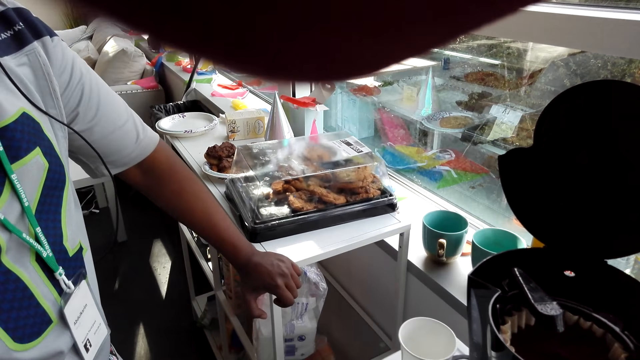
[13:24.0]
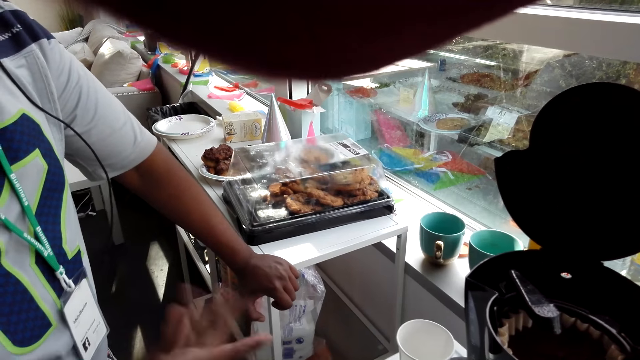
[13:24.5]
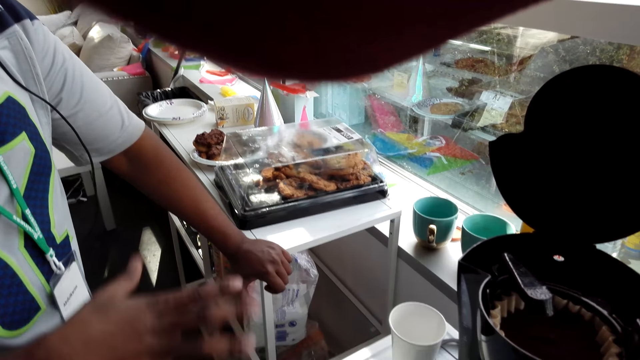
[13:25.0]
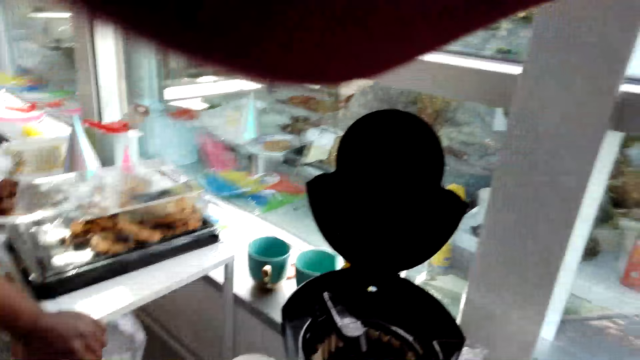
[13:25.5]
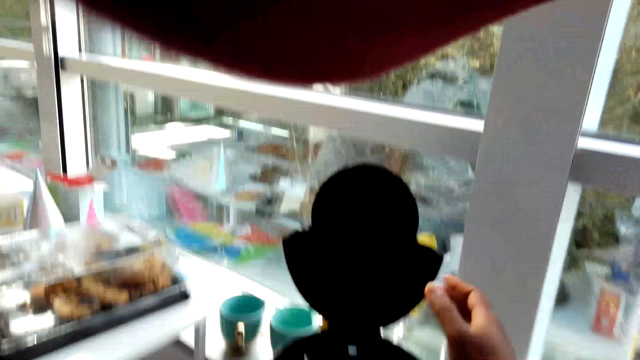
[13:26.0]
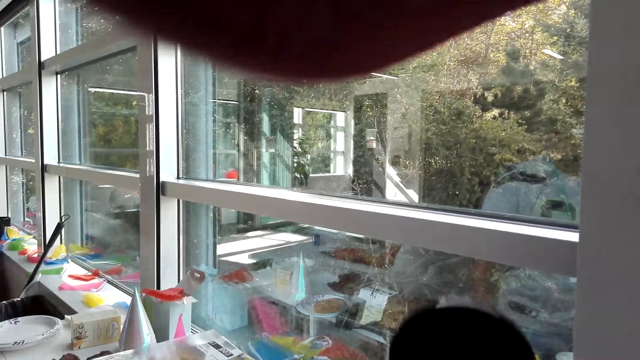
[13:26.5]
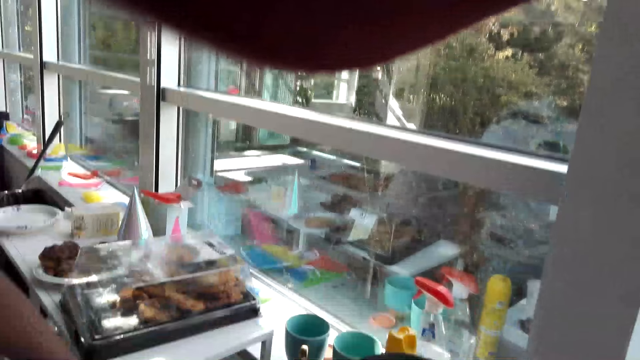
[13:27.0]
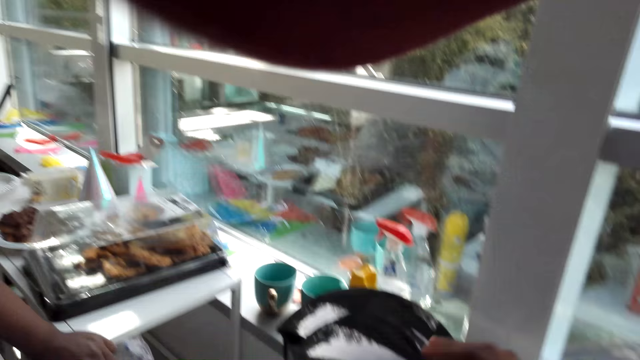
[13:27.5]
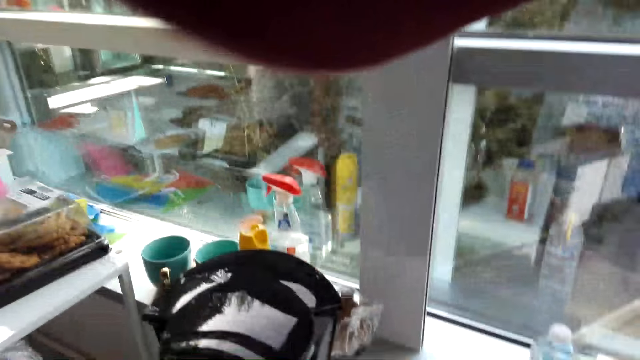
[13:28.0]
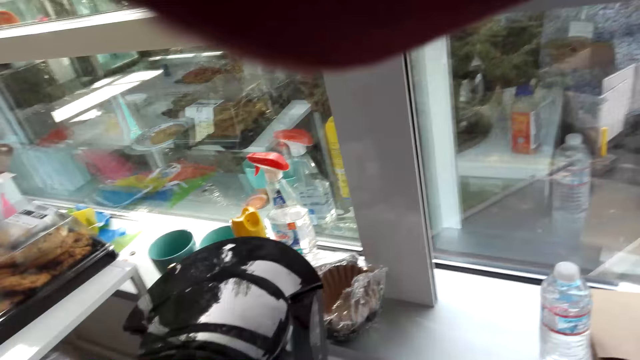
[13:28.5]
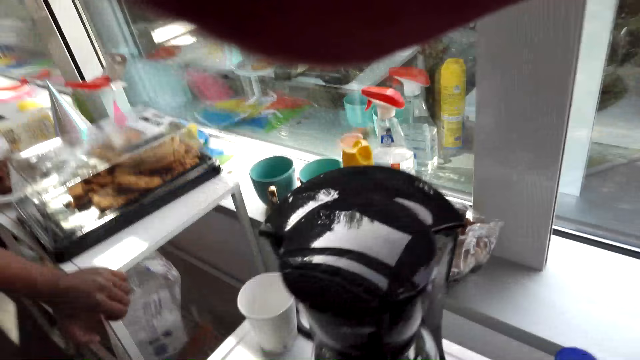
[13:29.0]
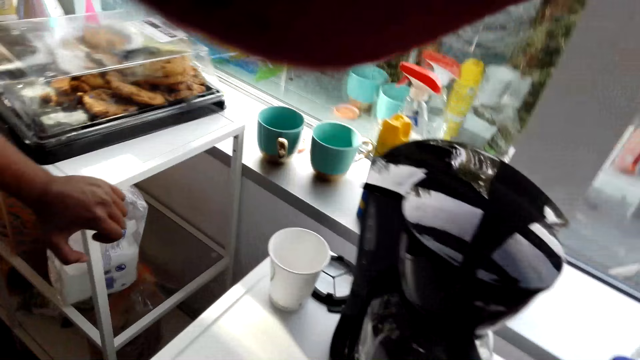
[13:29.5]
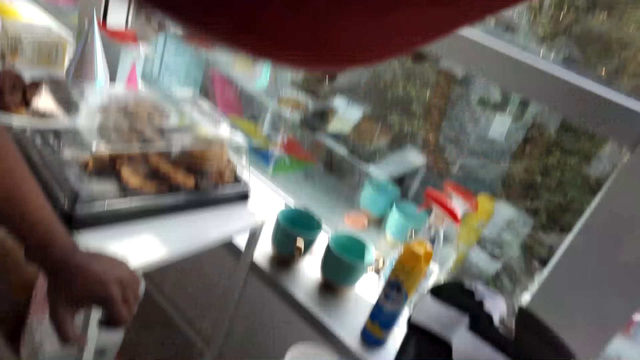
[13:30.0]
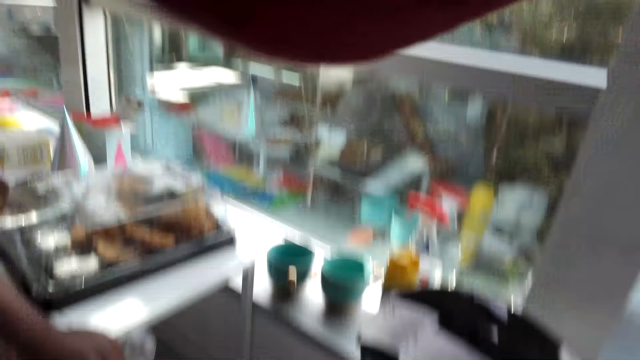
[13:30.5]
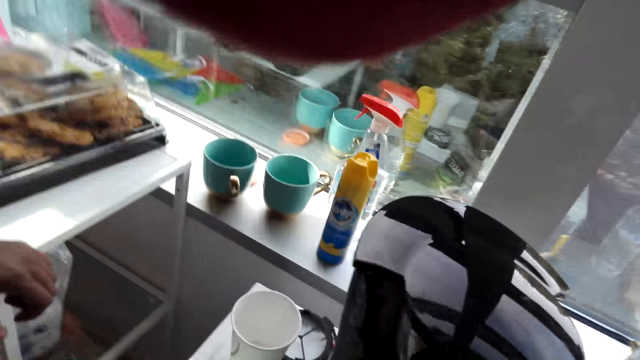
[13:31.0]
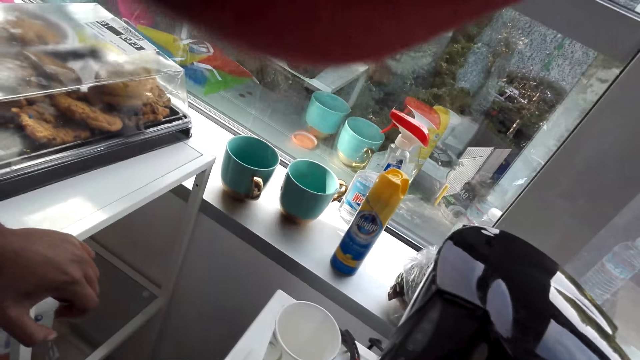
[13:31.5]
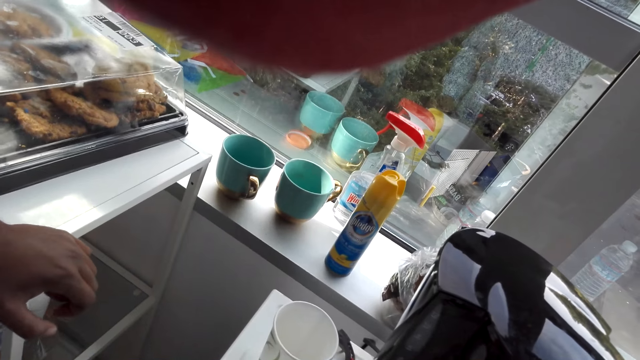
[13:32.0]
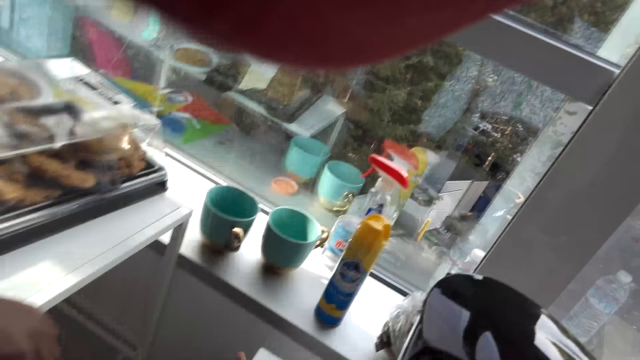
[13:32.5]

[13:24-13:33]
The camera wearer closes the electric kettle or jug of the boiling water. They communicate to a man.

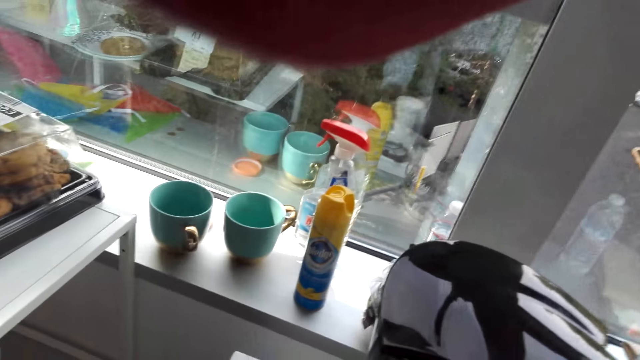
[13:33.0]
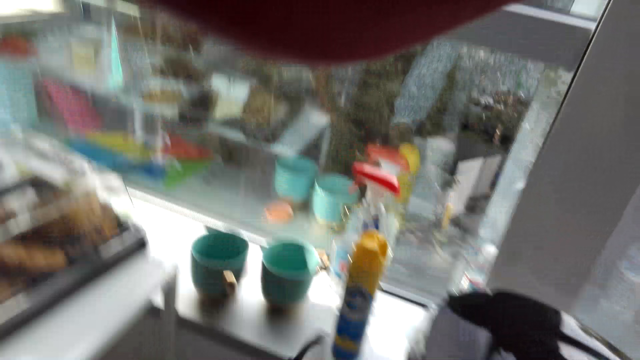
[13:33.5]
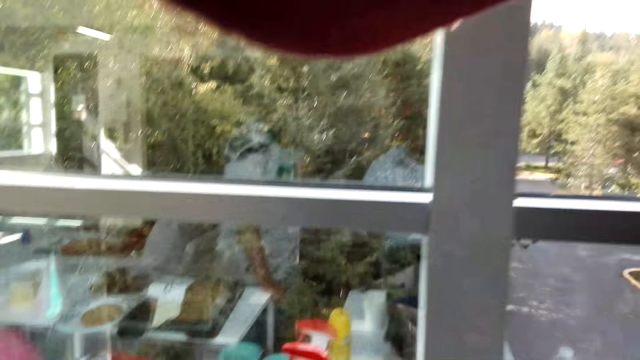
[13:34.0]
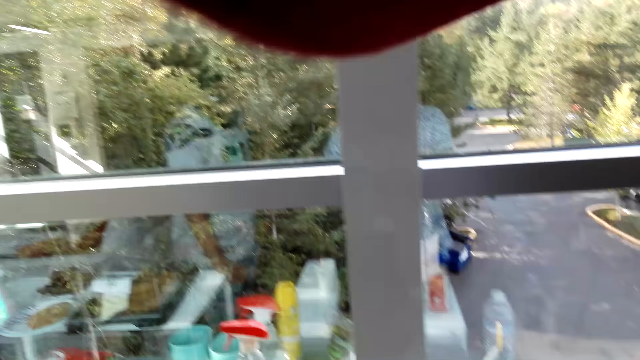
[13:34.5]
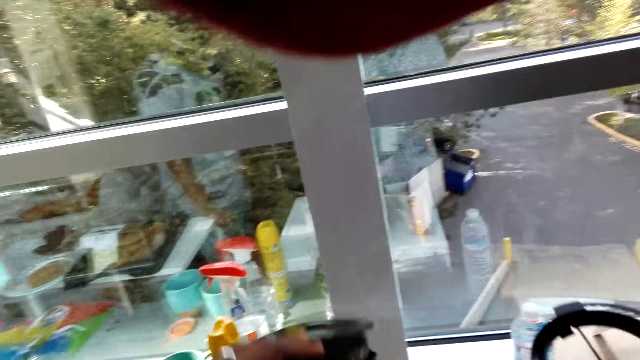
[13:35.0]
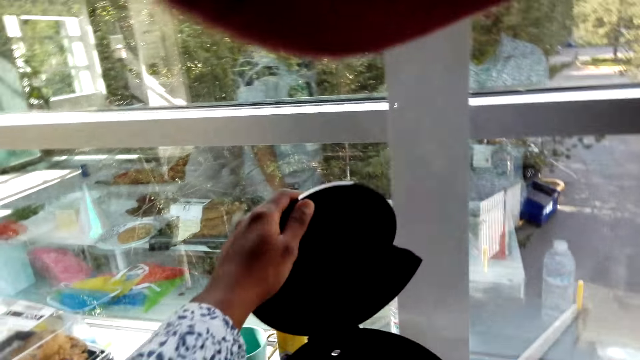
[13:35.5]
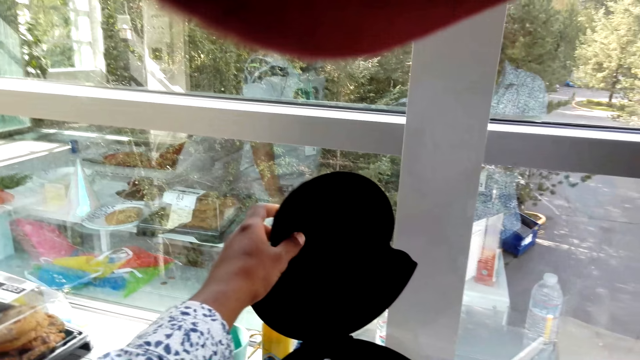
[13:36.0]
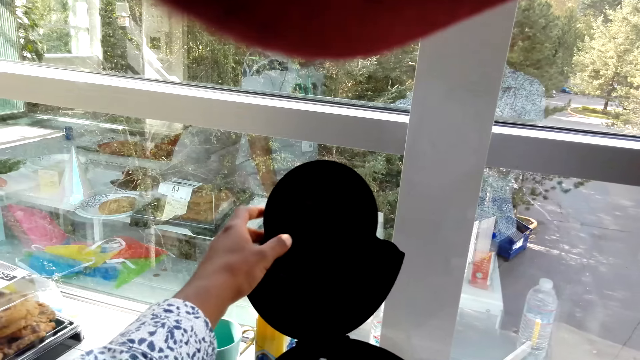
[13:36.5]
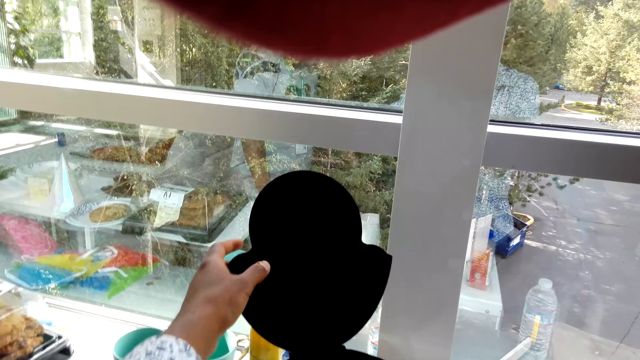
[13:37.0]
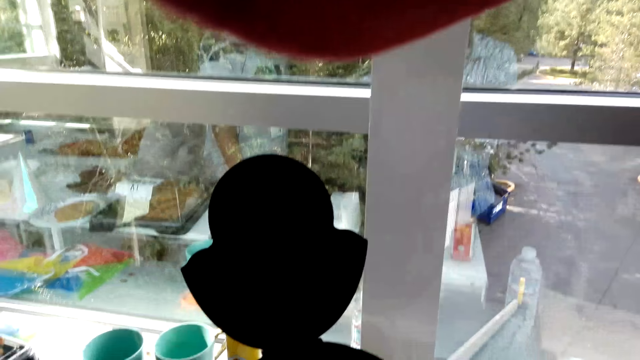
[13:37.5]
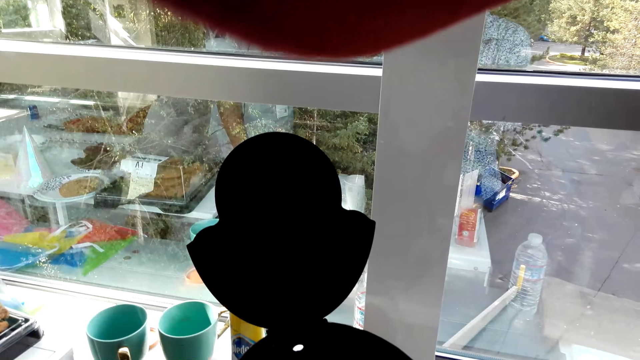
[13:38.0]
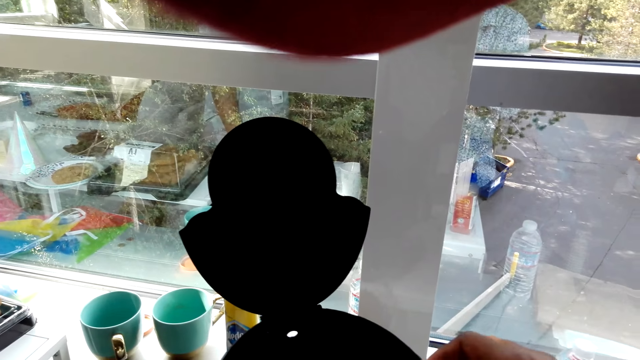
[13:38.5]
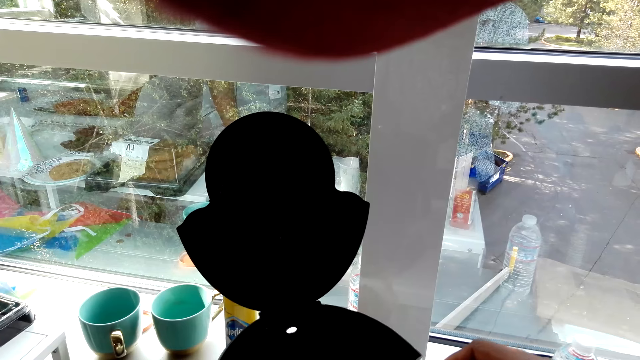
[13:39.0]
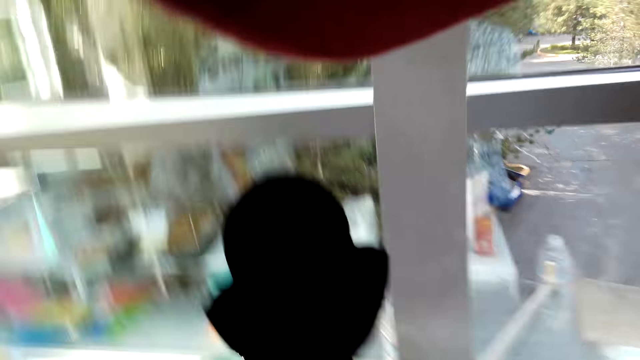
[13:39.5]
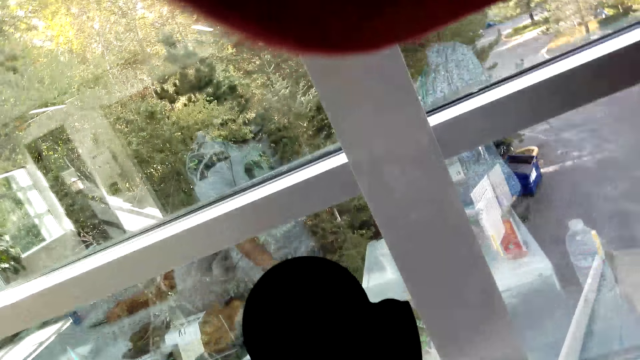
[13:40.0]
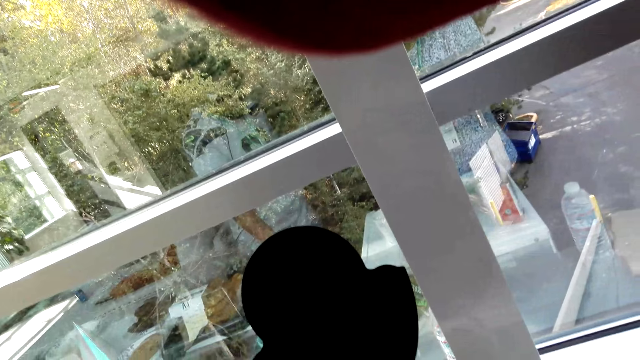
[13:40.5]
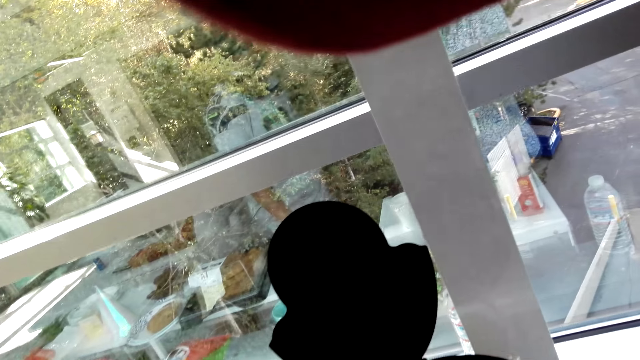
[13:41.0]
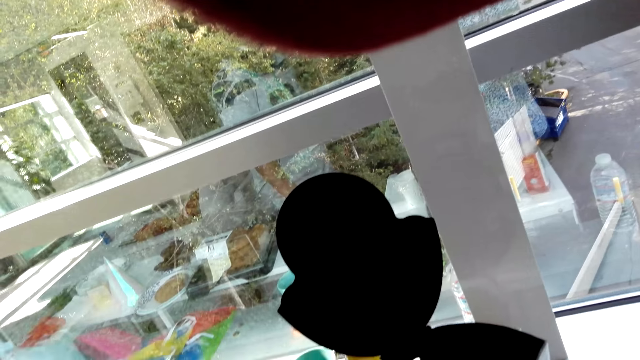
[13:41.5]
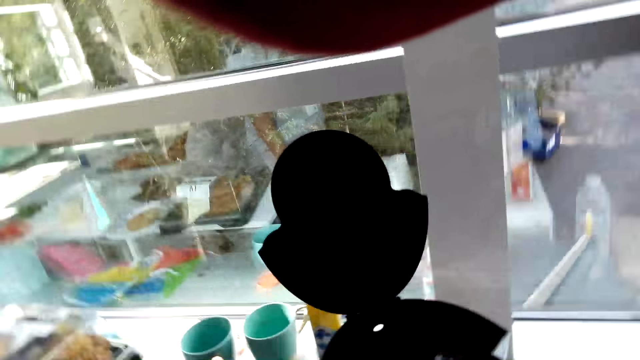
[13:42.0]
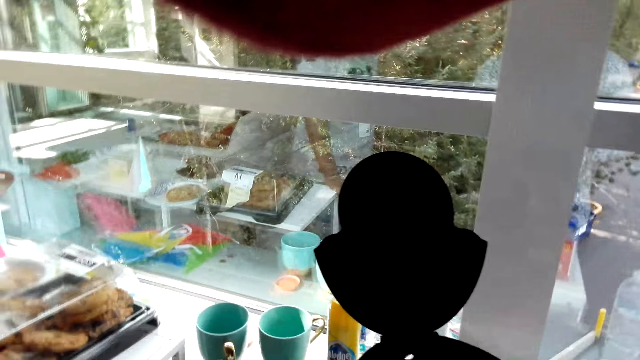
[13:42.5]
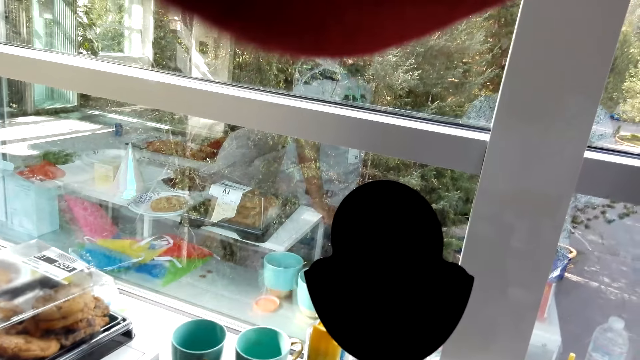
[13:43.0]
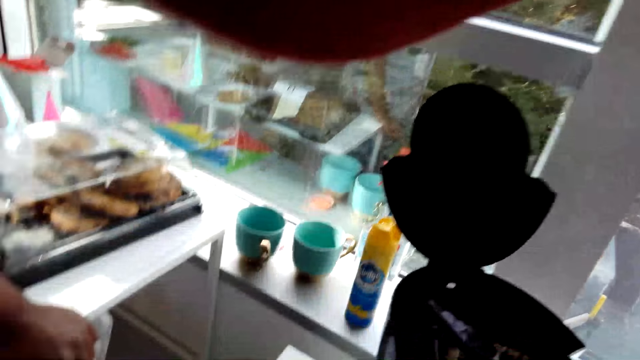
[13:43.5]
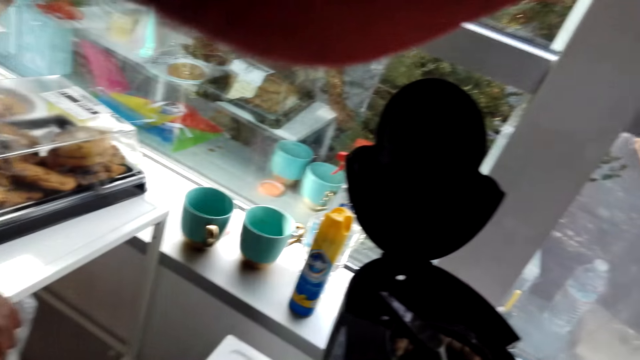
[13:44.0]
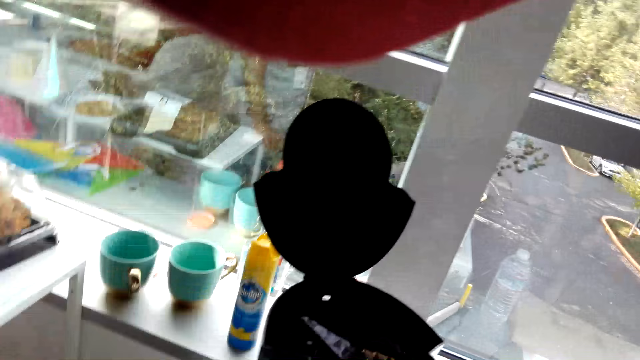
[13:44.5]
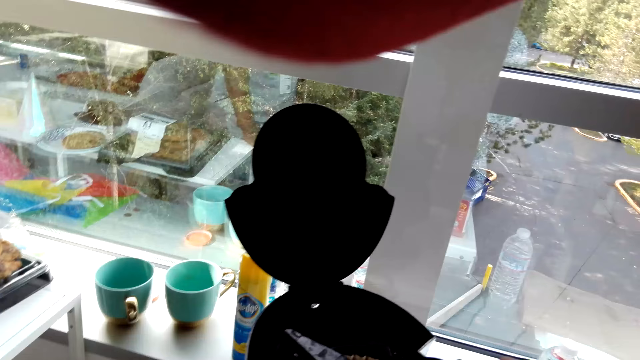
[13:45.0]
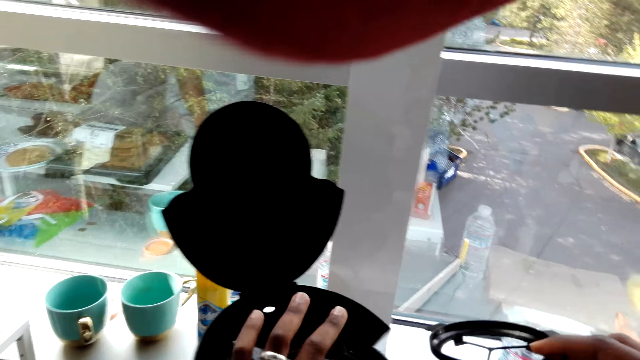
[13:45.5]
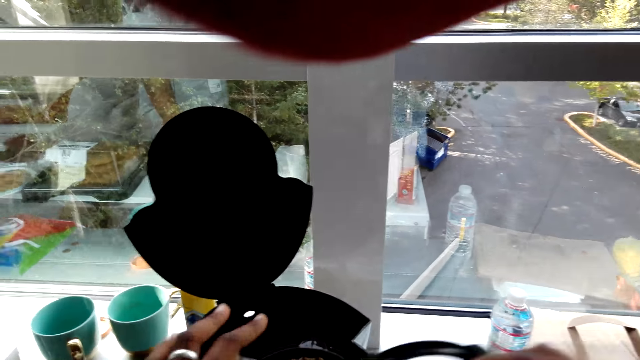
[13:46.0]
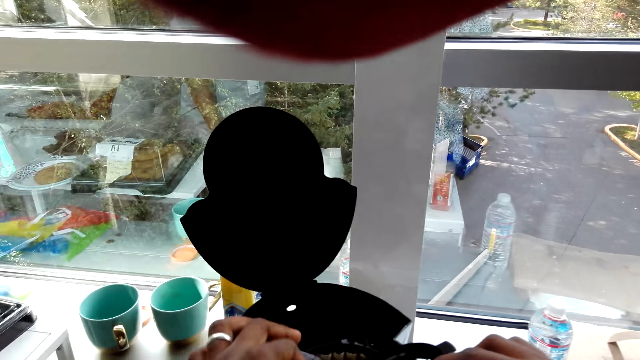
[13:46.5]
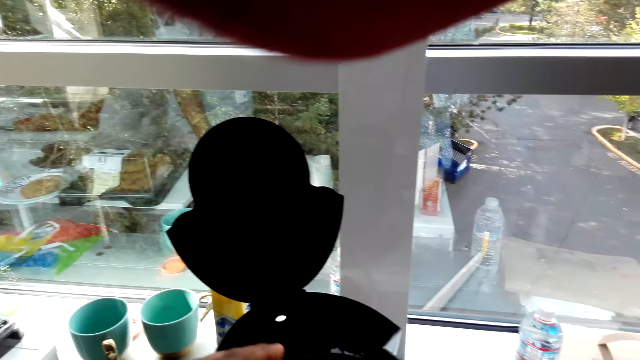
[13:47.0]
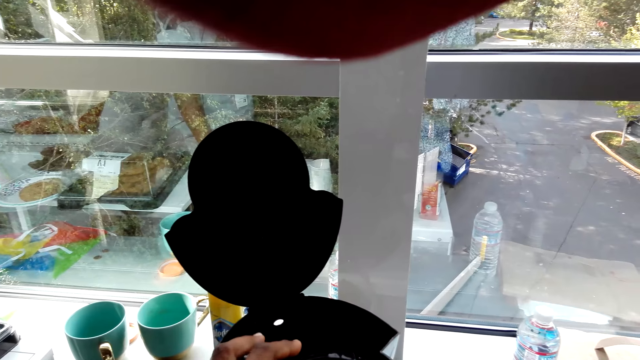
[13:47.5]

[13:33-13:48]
The camera wearer removes the electric kettle guide. They open the electric kettle or jug of boiling water. They communicate to a man.
